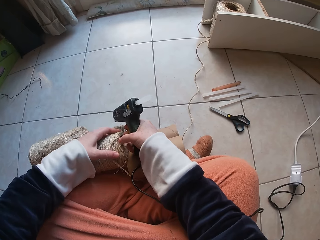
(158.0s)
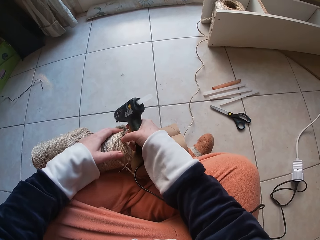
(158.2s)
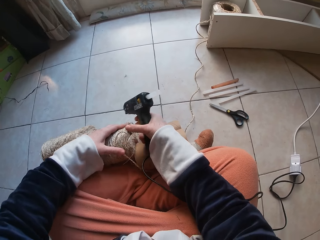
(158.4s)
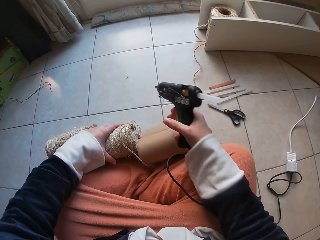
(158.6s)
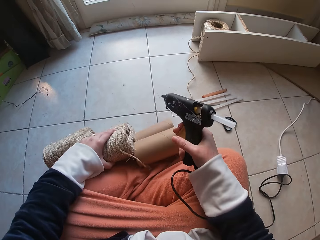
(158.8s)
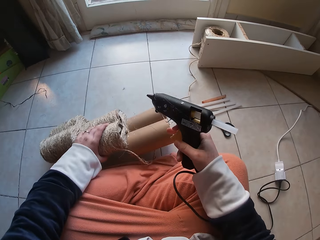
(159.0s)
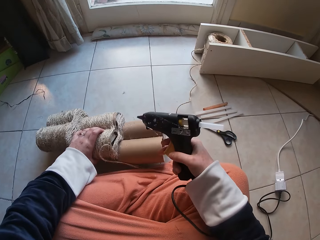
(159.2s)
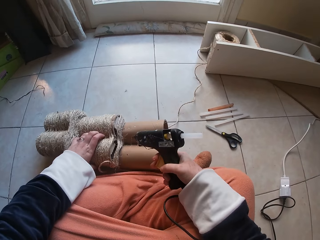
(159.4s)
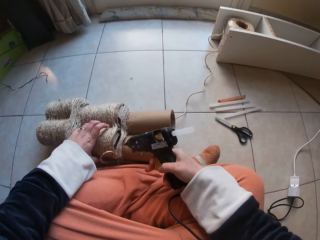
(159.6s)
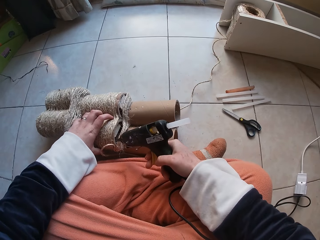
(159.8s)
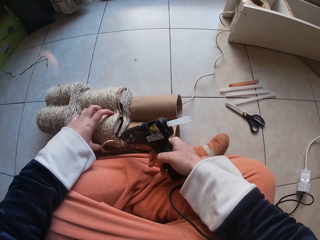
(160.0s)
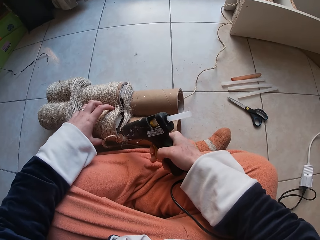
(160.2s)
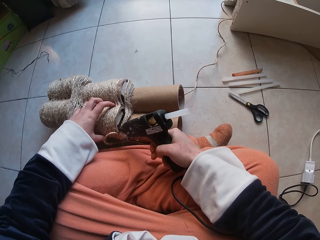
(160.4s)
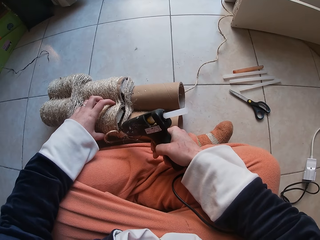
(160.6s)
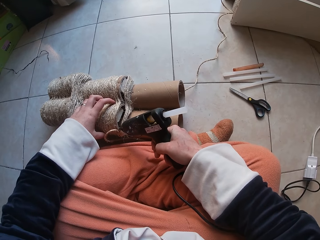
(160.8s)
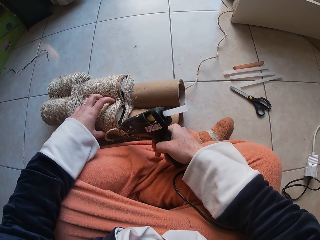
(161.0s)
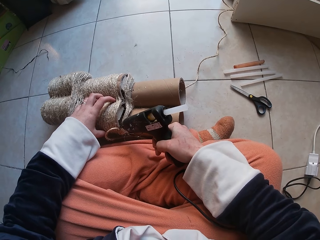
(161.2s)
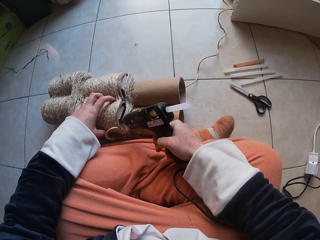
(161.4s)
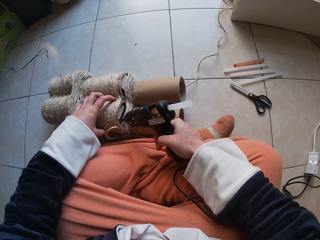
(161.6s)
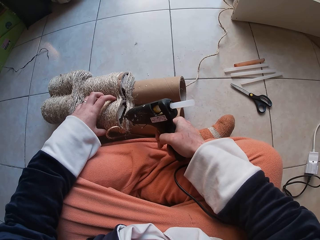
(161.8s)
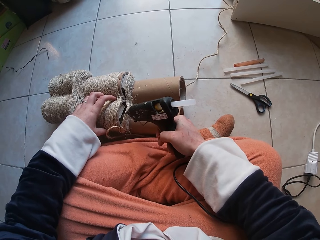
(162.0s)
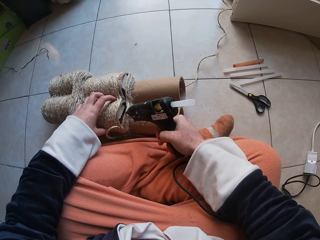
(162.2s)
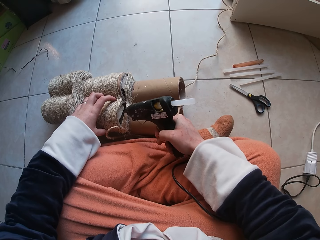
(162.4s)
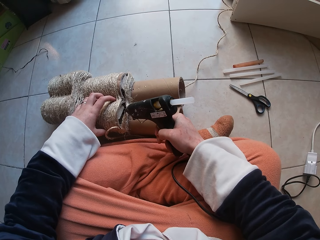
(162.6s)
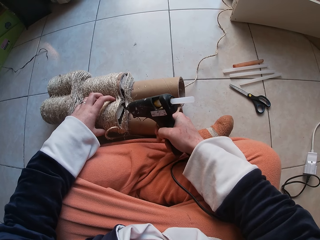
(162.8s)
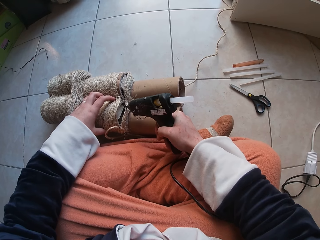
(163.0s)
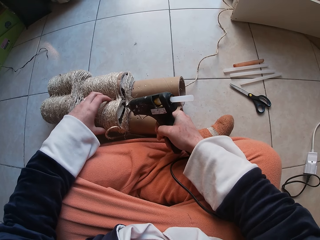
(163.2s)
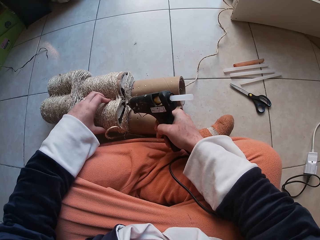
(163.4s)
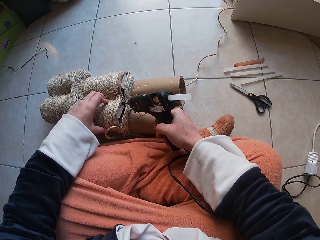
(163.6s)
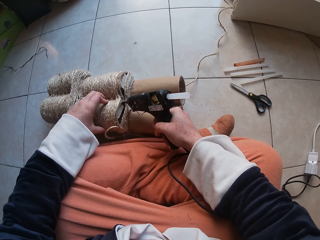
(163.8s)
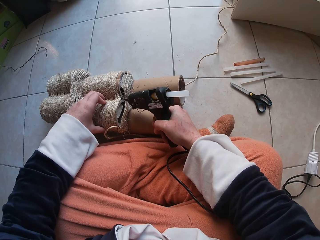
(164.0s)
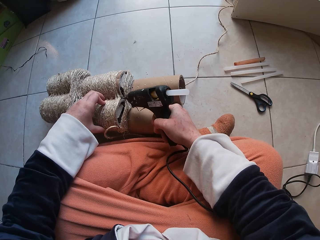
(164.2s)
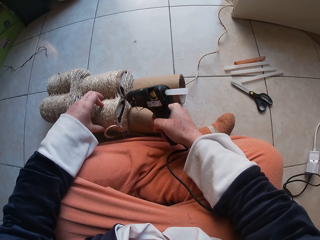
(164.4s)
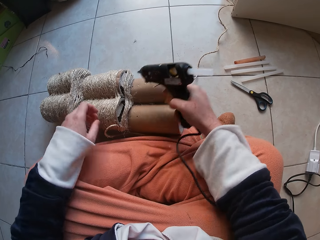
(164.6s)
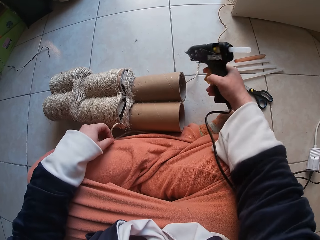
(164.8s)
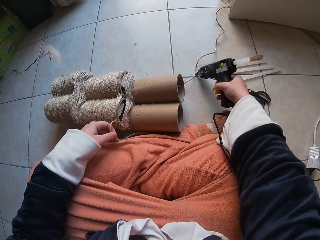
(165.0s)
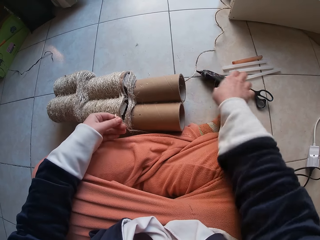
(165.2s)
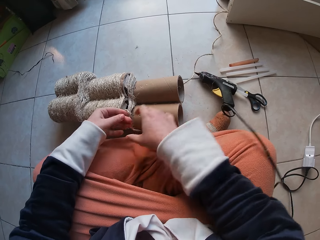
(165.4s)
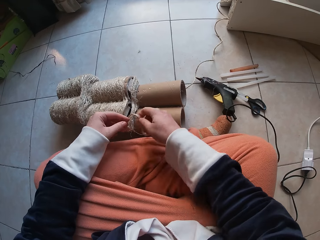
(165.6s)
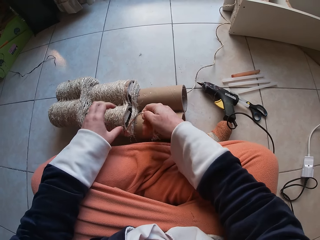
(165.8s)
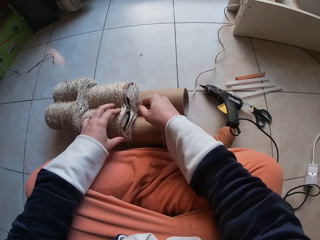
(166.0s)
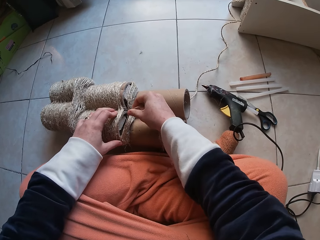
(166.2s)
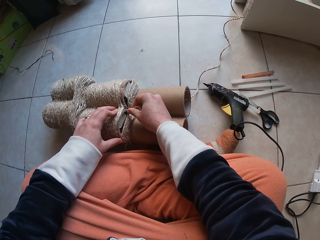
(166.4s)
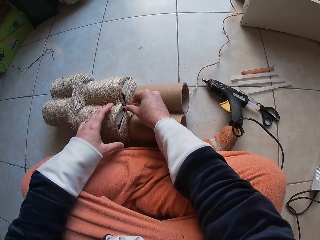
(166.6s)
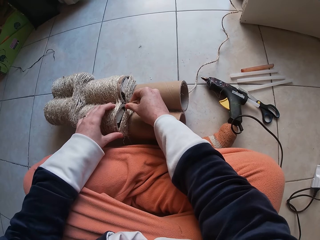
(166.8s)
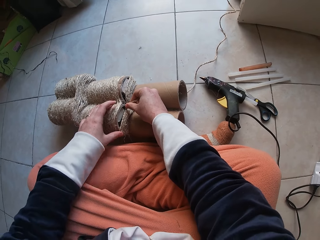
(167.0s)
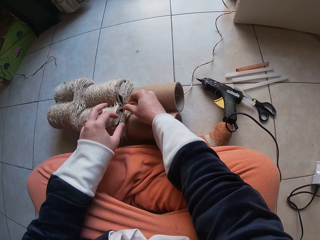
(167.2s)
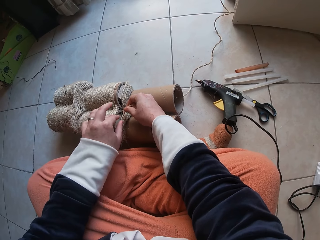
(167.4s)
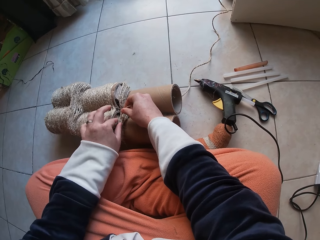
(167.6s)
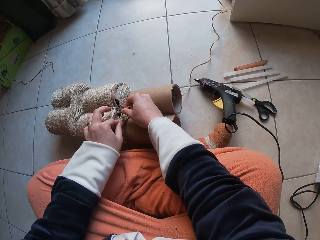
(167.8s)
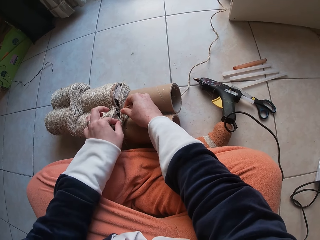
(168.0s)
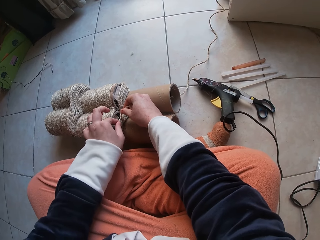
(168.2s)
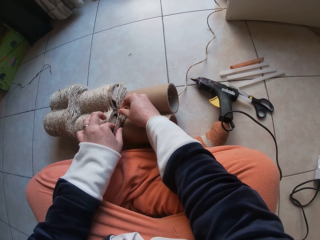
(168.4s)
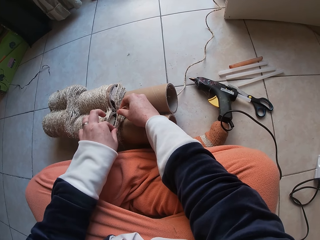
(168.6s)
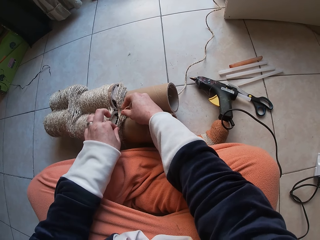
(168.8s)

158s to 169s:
The camera wearer moves something on the floor. She applies glue on the cardboard tube on the floor with the glue gun in her right hand. She drops the glue gun in her right hand on the floor. She holds the thread. She attaches the thread in her left hand on the cardboard tube on the floor with her right hand.

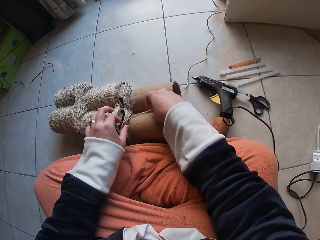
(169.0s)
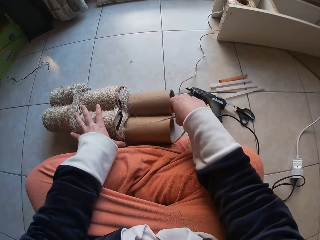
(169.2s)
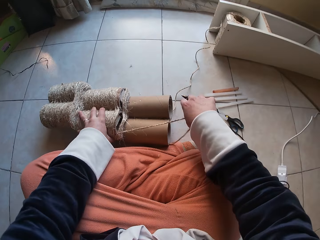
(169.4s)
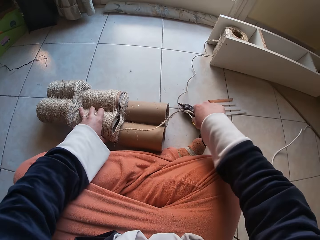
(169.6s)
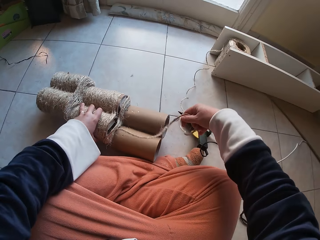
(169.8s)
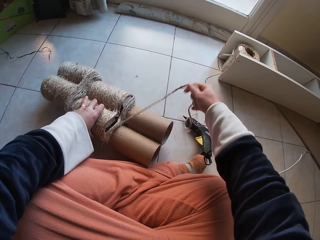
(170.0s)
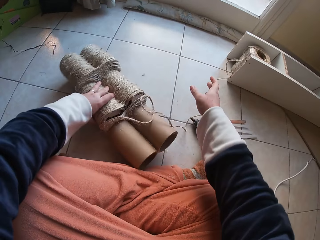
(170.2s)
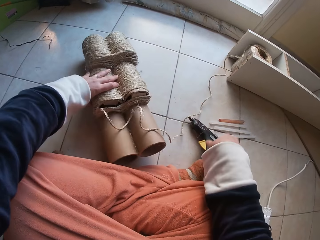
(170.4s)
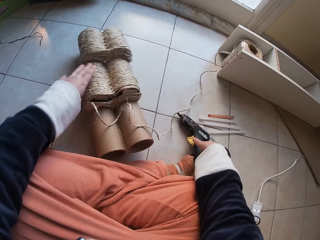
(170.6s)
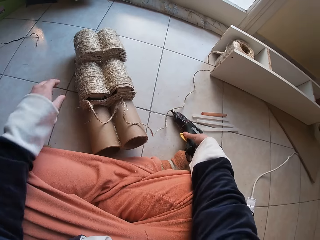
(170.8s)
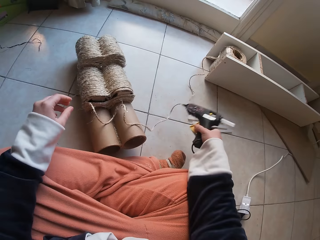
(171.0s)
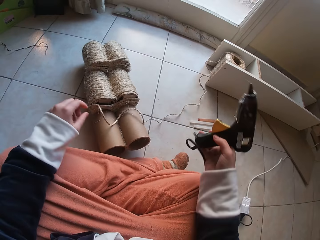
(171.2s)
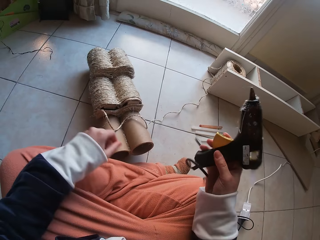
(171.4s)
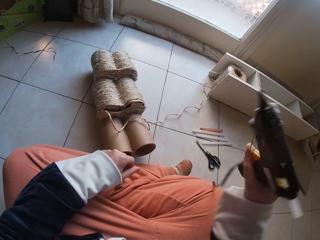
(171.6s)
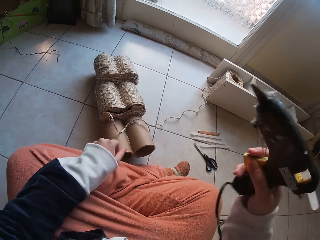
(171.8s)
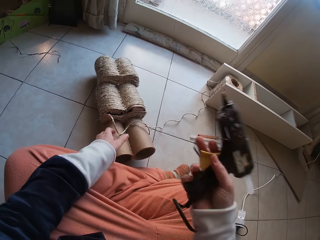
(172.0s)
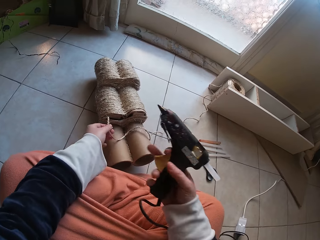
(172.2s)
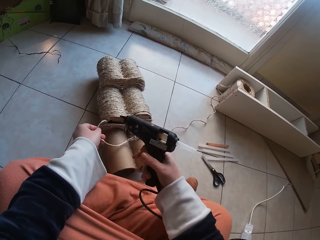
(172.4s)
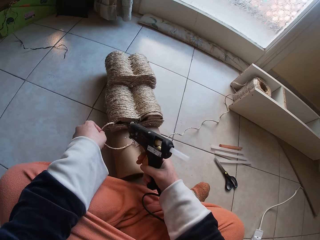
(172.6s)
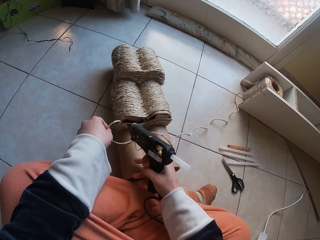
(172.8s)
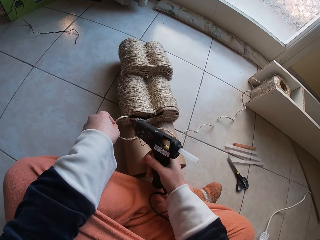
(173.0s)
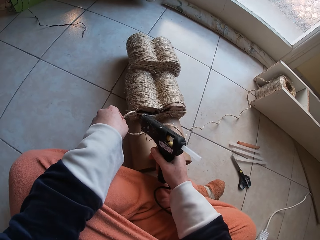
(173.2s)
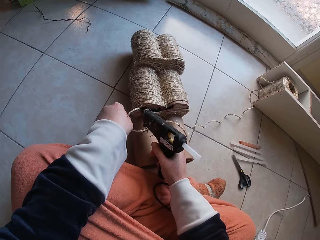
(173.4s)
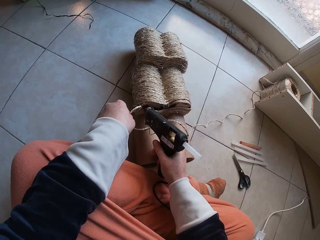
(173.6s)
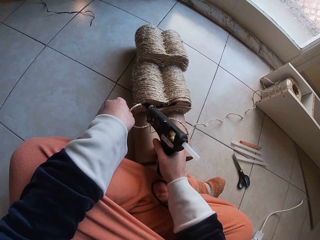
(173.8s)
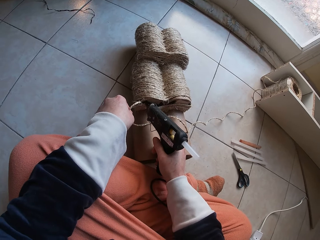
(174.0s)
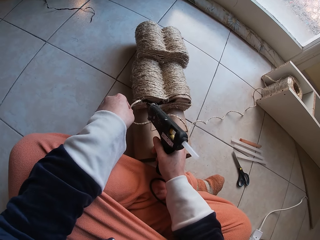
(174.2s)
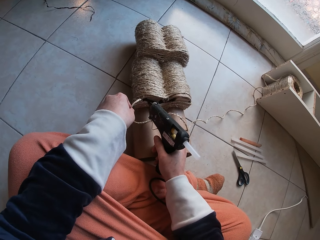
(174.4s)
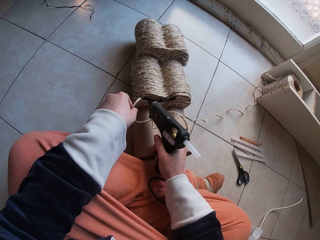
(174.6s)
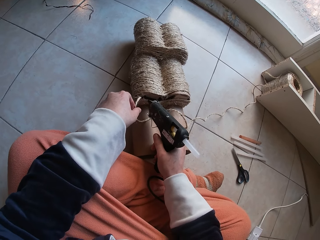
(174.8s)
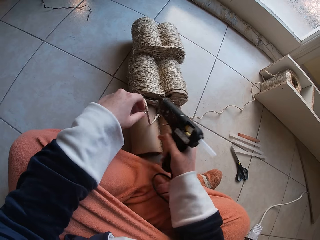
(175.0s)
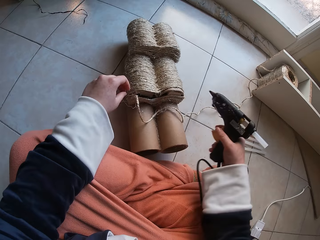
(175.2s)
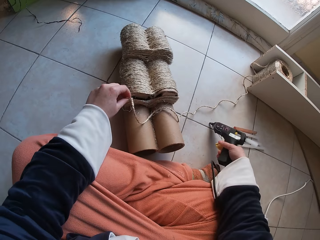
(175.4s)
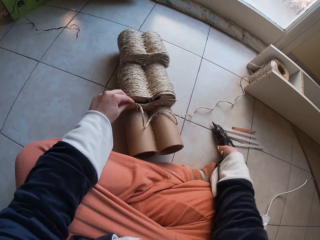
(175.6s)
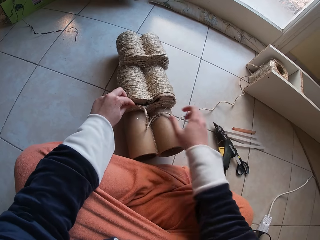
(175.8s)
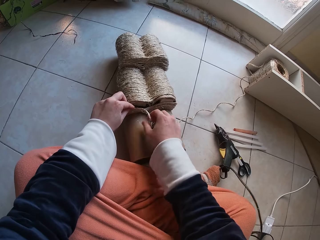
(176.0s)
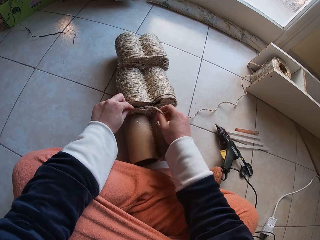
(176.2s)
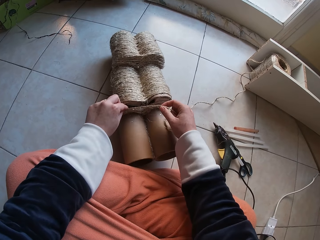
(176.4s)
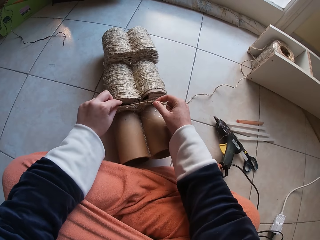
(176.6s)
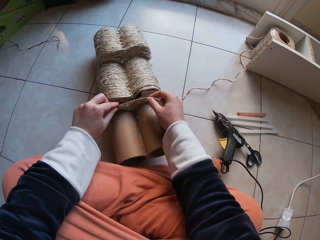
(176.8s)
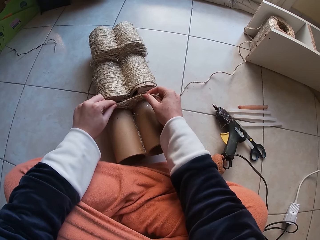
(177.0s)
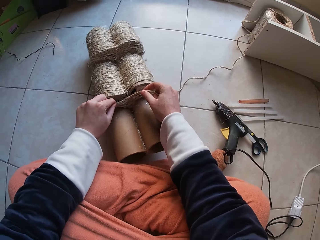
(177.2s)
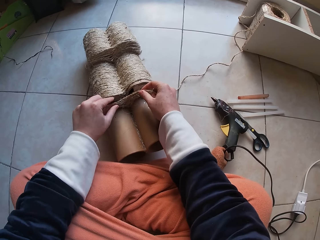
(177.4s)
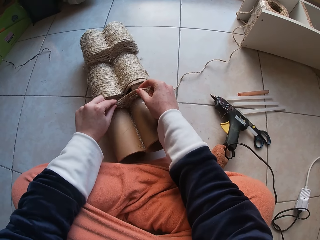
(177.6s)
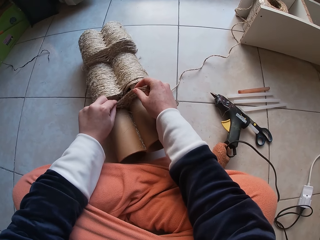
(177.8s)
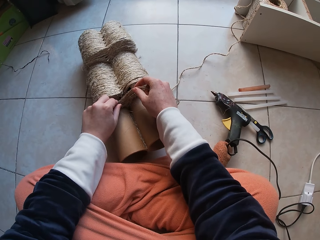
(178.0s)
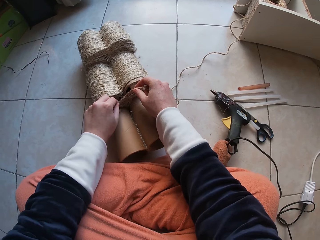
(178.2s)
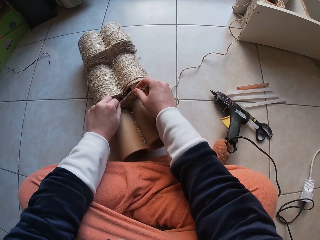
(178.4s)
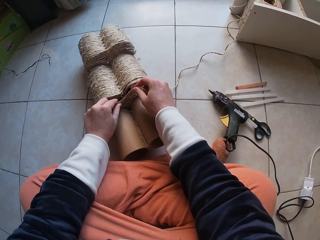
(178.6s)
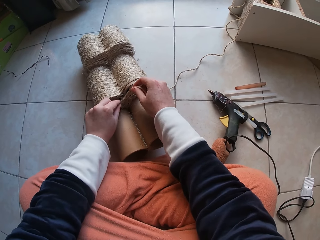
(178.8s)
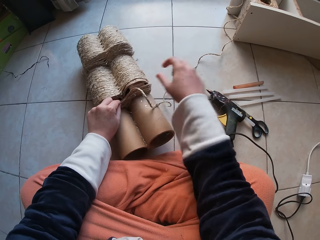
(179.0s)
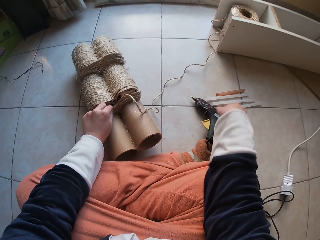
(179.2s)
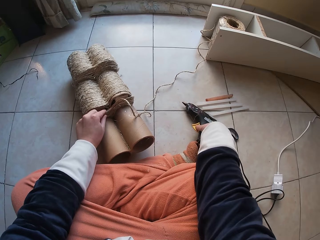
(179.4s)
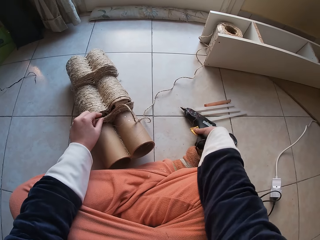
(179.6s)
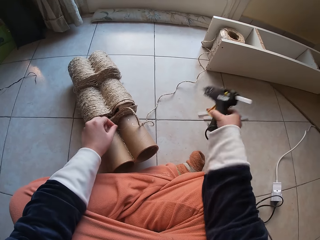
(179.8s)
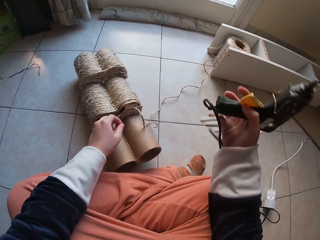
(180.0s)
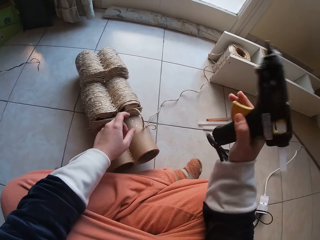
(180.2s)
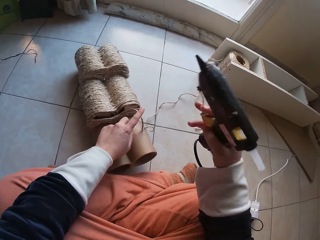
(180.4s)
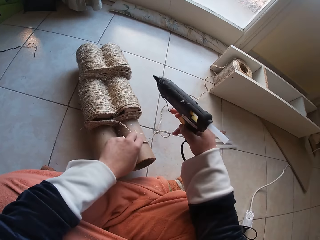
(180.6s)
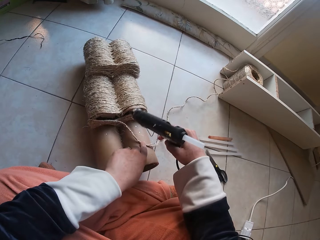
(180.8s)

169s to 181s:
The camera wearer turns something. She picks up the glue gun on the floor with her right hand. She holds the glue gun. She holds the thread with the left hand. She applies glue on the cardboard tube on the floor with the glue gun in her right hand. She drops the glue gun in her right hand on the floor. She attaches the thread in her left hand on the cardboard tube on the floor with her right hand. She picks up the glue gun on the floor with her right hand.
